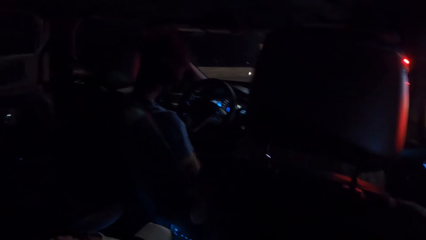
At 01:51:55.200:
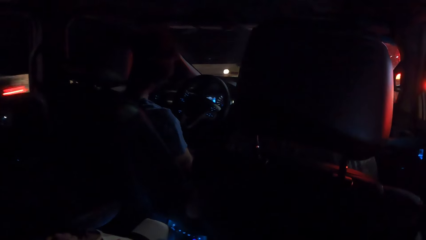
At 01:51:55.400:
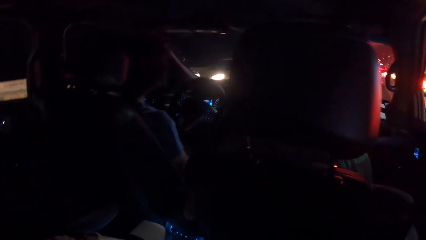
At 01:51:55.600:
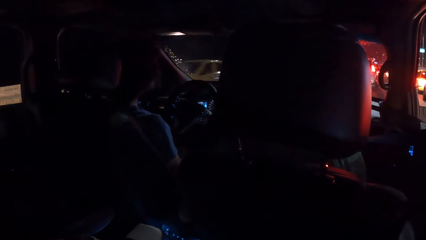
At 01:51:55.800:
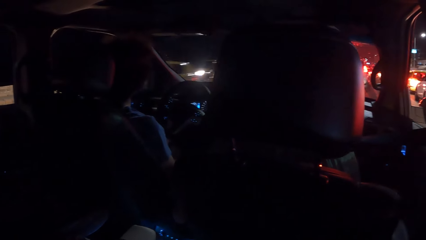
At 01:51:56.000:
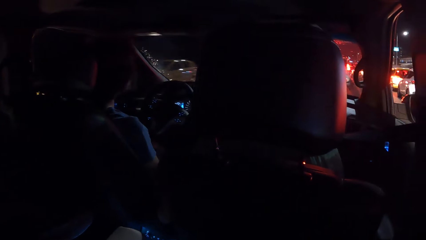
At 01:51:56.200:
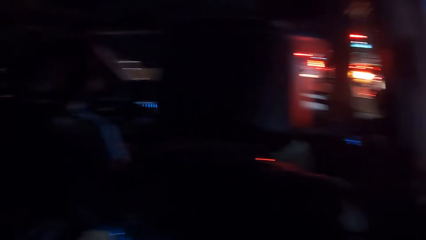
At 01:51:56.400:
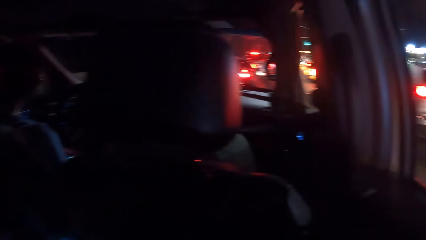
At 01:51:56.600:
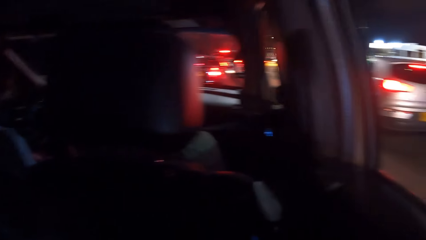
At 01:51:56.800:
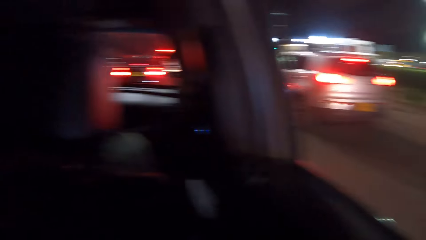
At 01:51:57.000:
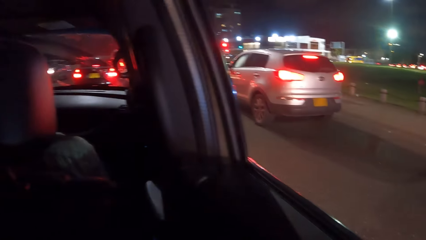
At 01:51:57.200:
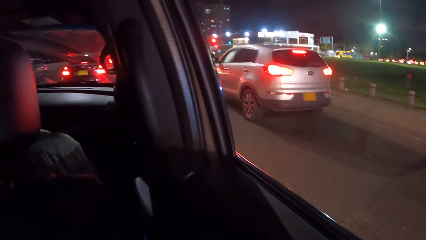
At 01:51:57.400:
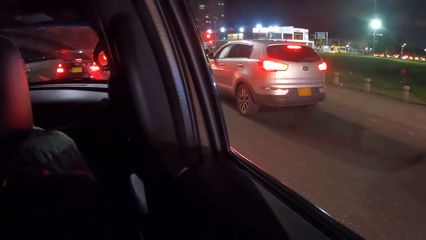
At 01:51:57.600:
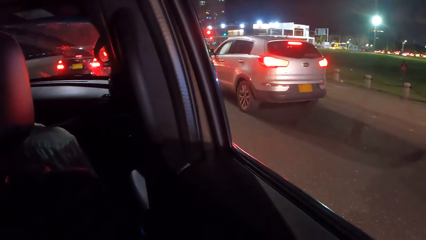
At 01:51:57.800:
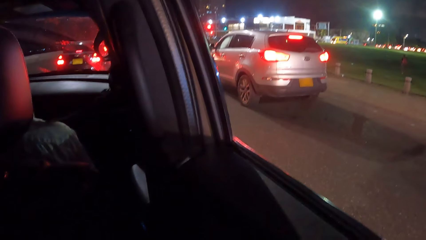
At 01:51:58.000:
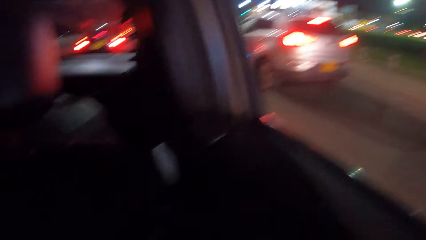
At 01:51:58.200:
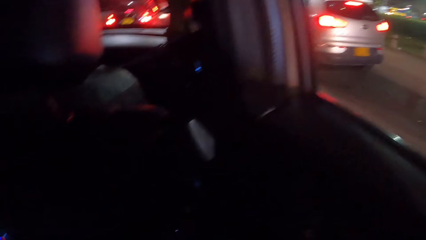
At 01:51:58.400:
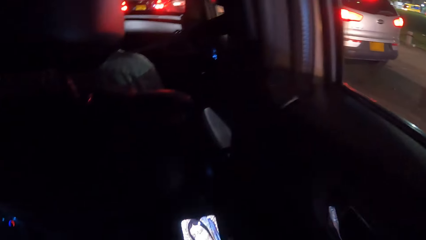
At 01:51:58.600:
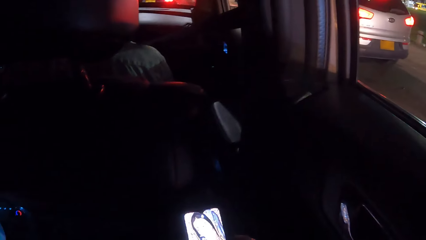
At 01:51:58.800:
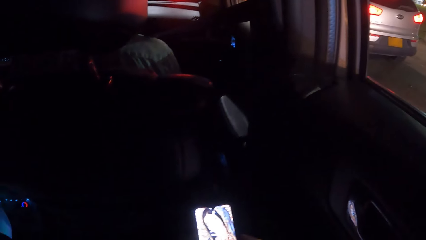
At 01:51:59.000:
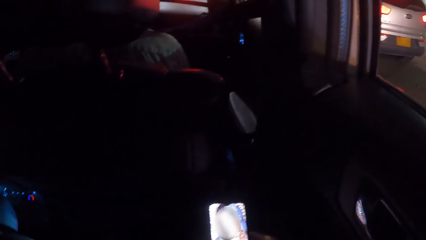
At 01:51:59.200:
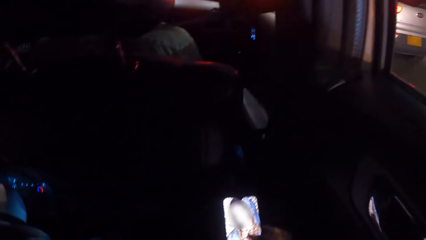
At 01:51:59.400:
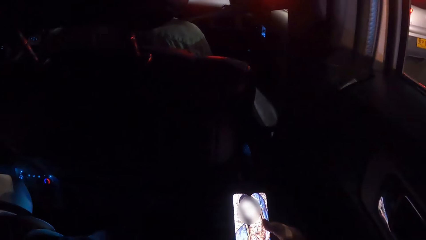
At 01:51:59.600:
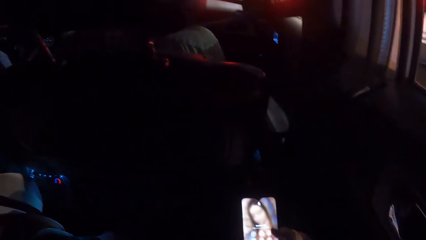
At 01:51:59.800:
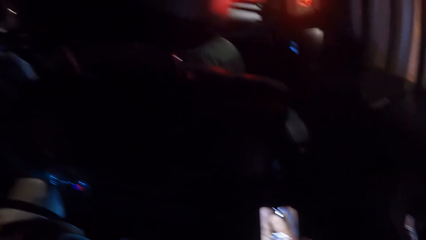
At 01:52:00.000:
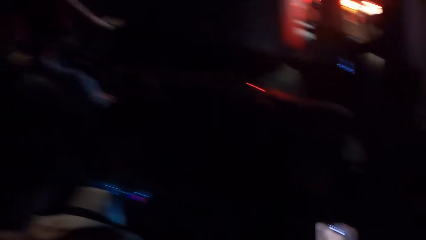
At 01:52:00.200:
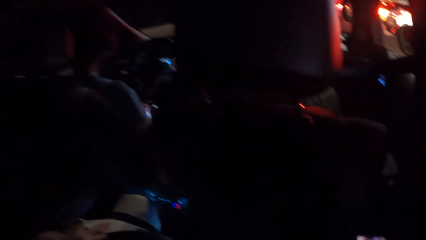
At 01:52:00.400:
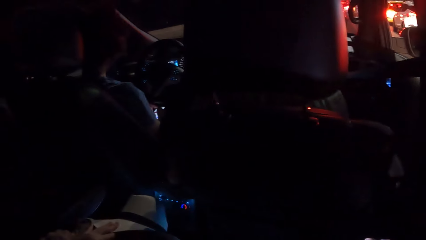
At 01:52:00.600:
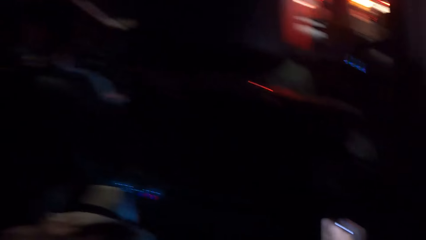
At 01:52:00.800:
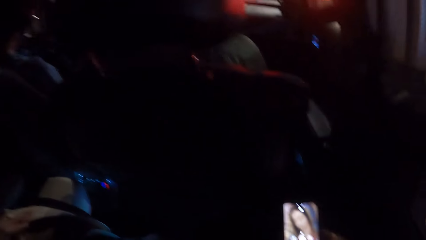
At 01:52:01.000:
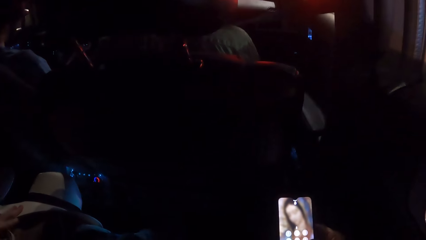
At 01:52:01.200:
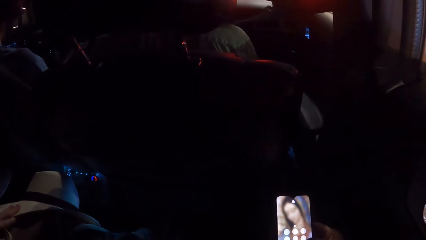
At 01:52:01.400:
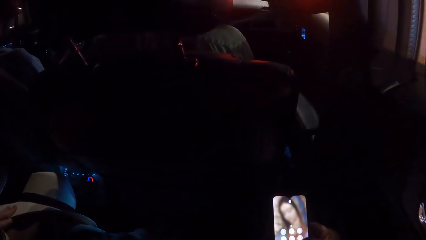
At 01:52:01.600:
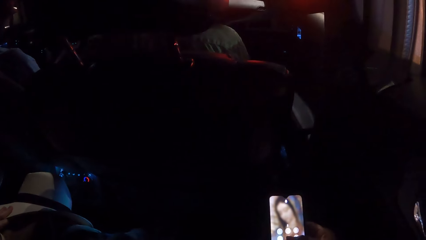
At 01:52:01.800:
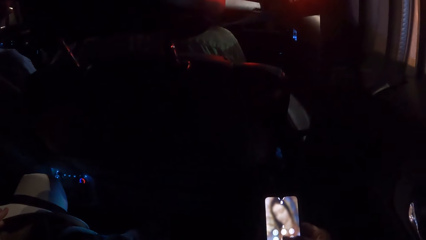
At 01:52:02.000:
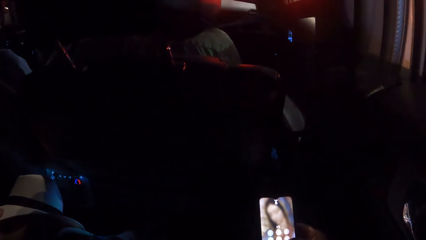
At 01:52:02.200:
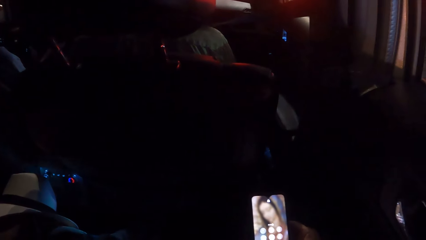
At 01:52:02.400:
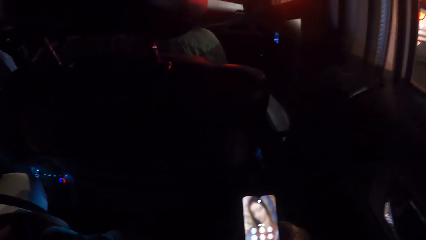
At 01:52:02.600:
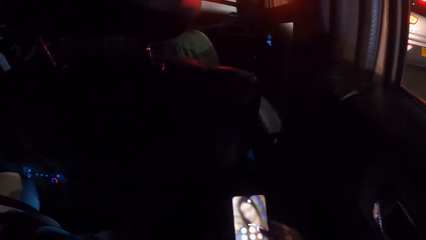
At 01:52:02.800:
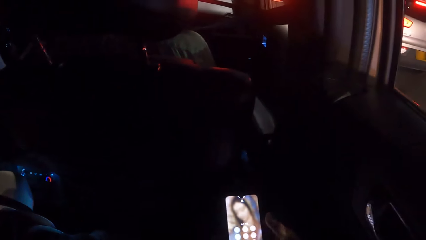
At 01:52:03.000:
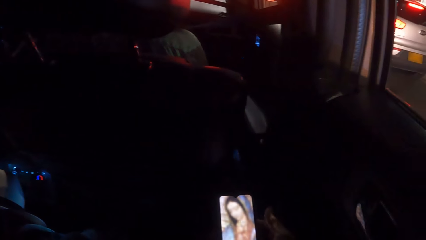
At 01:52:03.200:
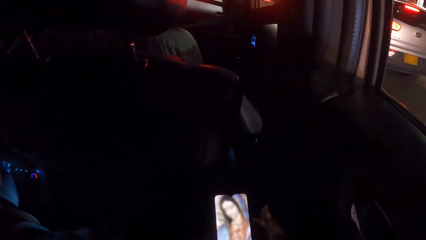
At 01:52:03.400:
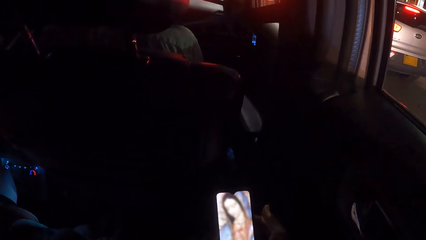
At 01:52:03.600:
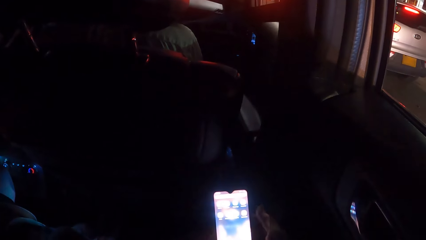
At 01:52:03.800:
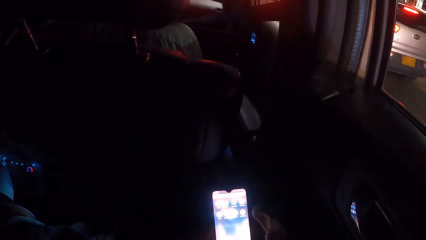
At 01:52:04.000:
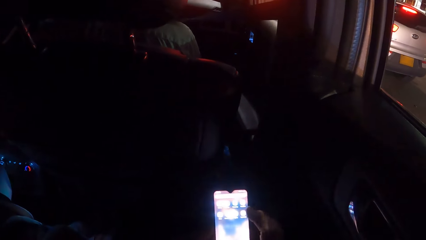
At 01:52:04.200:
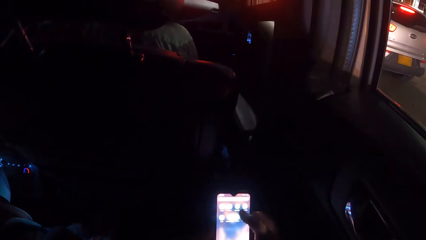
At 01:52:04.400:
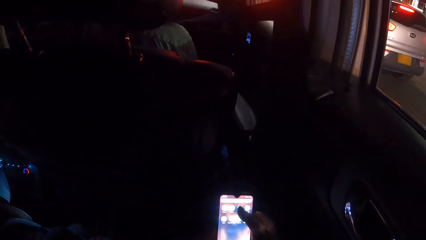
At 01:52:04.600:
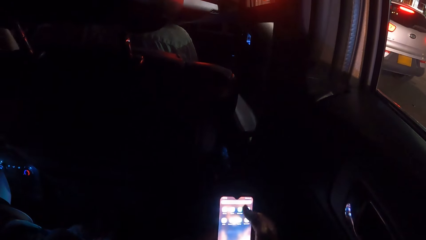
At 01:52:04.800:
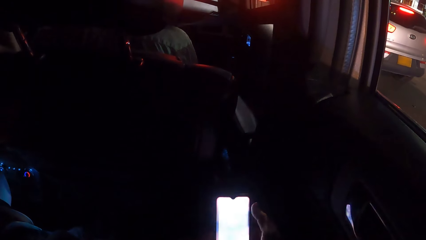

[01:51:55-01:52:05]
A person drives the car. The camera wearer uses the phone in hand.

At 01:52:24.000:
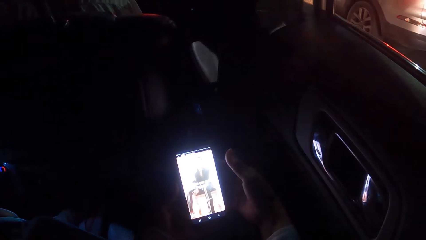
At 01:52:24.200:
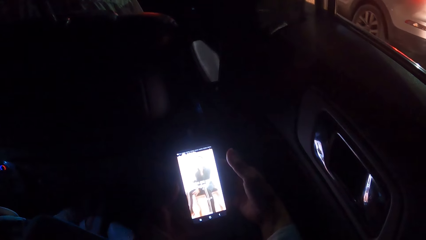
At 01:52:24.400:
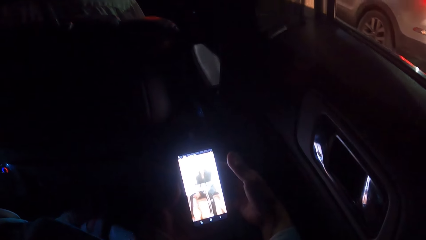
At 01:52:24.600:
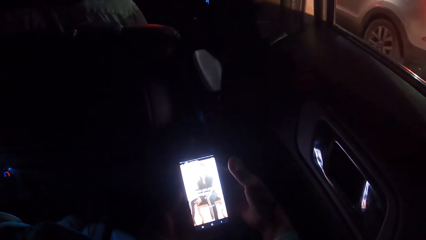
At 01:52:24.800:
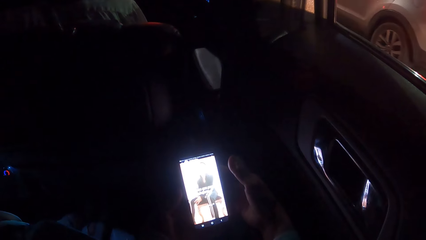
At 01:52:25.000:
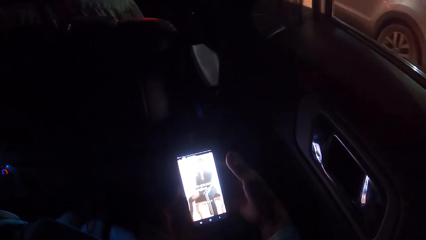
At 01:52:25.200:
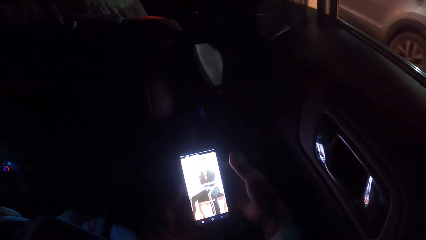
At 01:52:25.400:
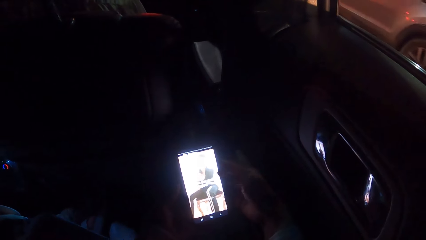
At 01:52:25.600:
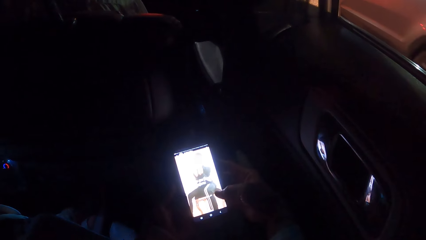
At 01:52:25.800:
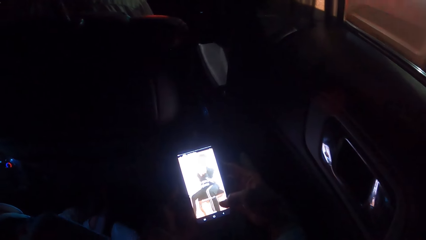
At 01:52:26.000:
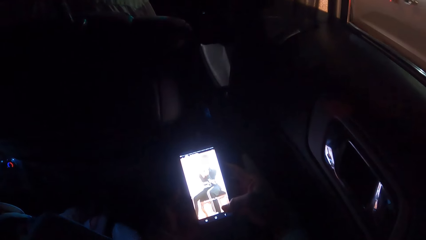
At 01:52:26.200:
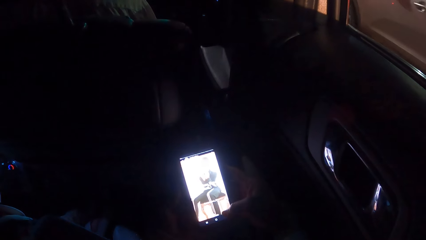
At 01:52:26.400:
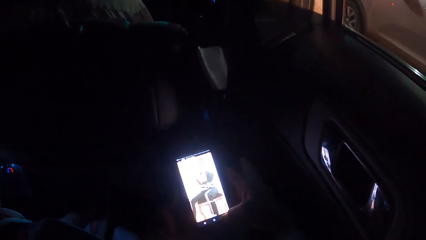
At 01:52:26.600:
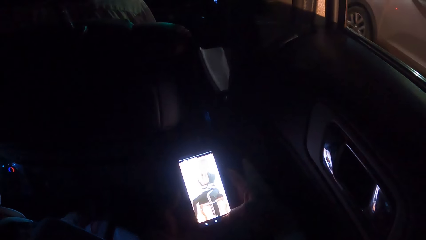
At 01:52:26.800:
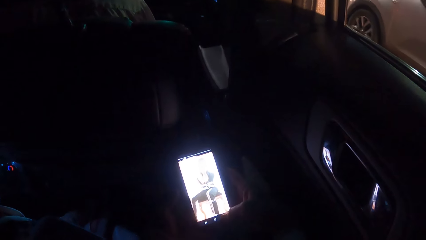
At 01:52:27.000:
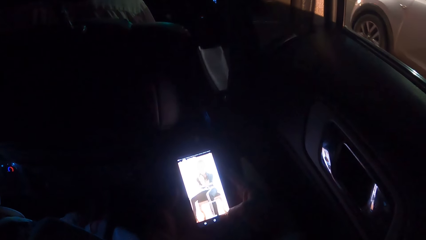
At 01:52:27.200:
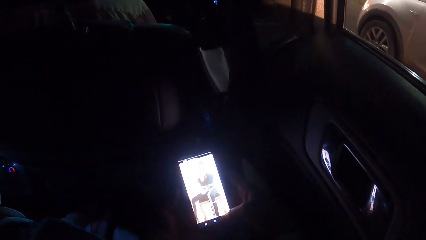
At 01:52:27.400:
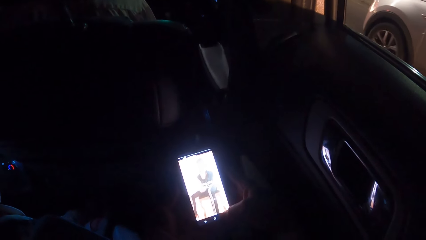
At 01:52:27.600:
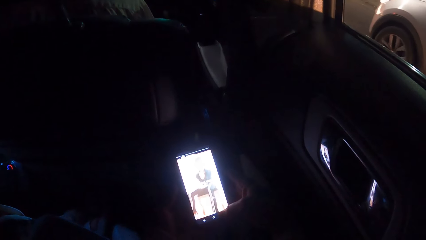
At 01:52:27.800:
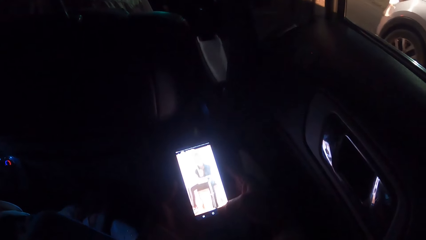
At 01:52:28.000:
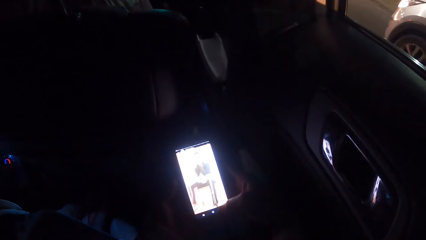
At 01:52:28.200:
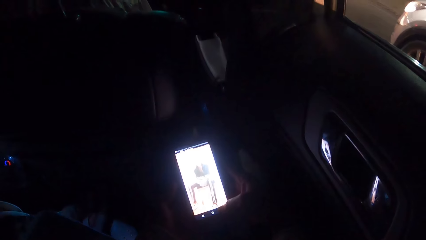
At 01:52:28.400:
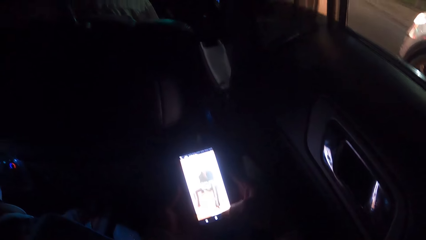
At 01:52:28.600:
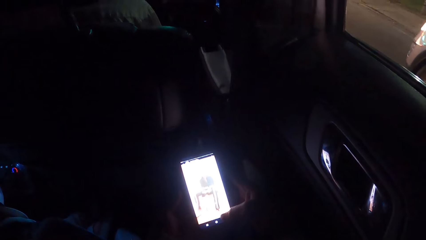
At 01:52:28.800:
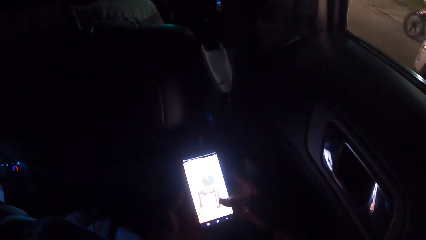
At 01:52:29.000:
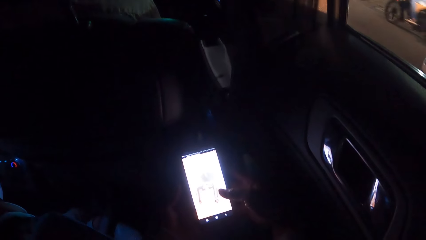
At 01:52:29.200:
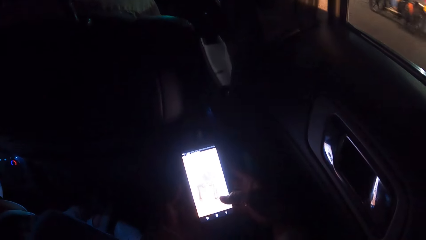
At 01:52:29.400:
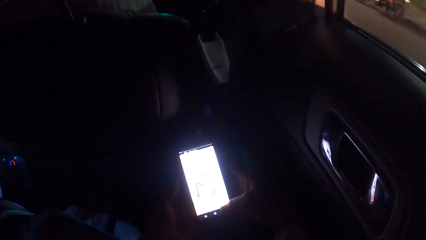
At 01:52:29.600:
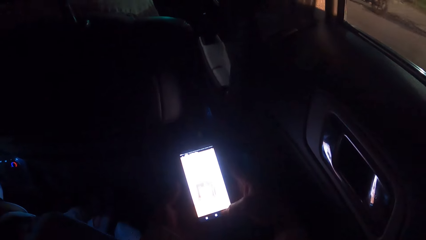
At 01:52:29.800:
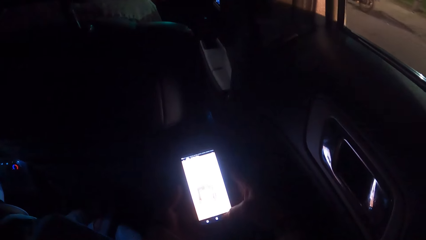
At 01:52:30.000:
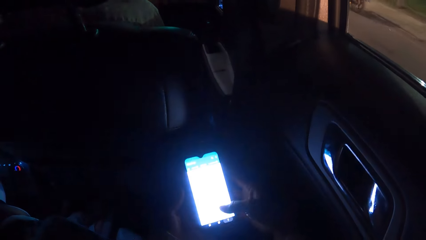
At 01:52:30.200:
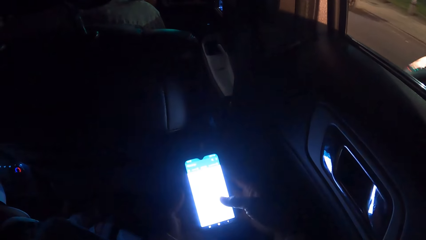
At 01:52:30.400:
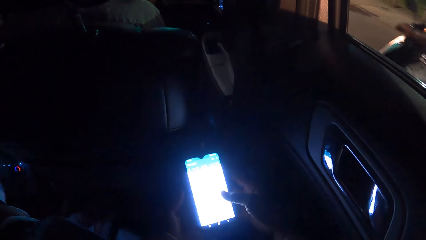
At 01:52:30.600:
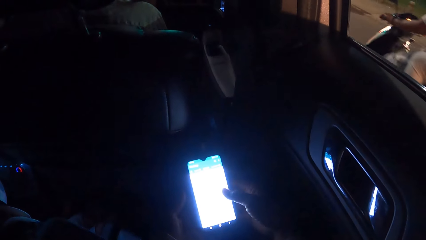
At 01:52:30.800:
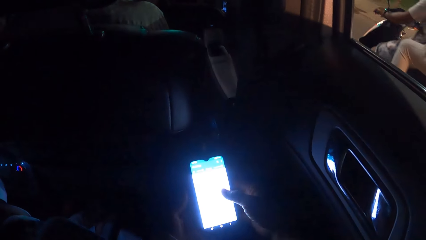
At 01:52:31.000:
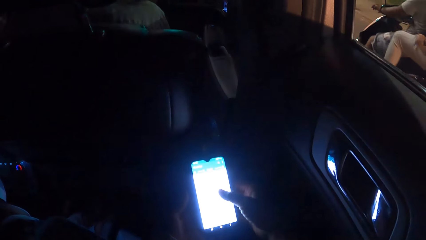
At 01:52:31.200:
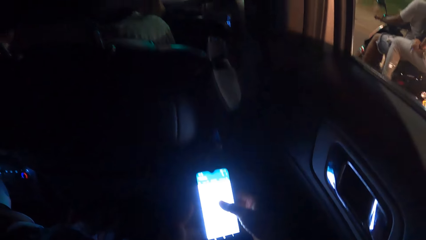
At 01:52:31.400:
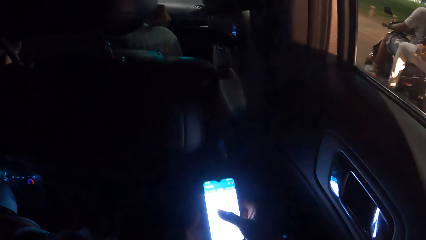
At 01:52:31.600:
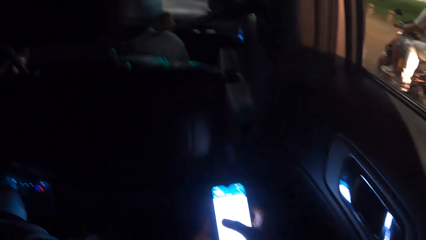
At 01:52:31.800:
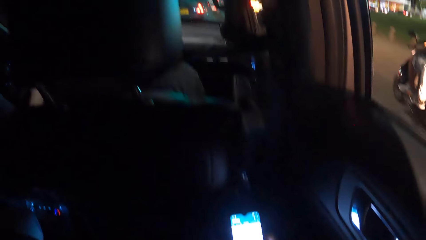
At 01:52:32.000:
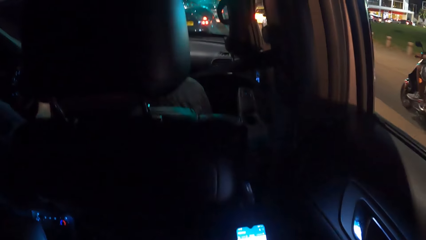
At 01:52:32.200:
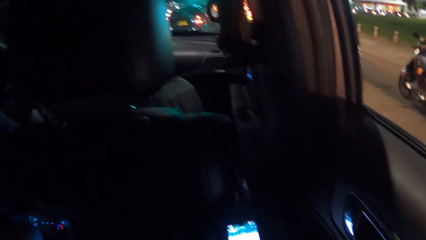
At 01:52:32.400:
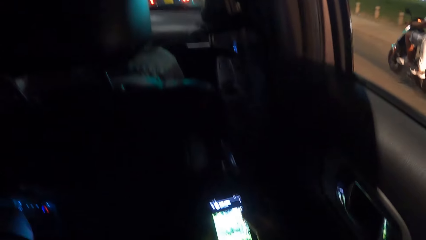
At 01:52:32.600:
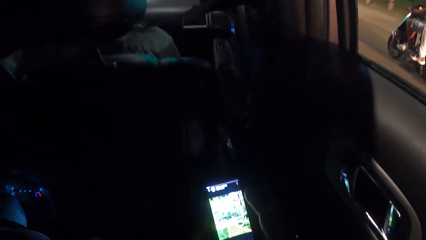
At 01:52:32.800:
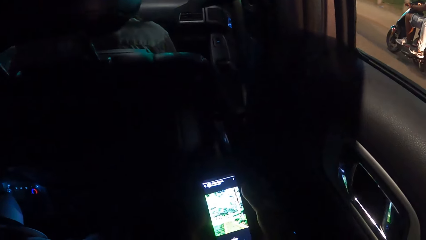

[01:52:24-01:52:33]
The camera wearer watches a video in the phone. They use the phone in hand.
